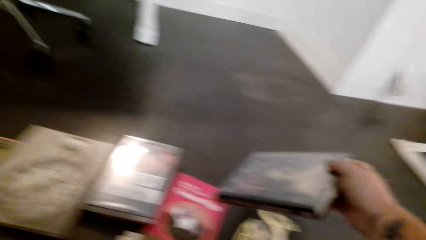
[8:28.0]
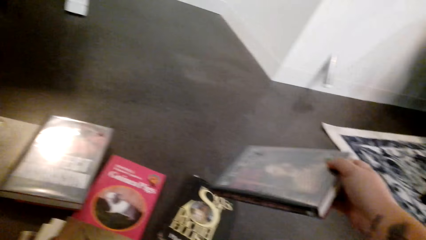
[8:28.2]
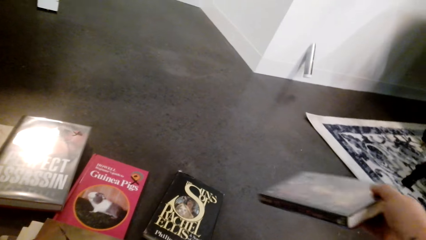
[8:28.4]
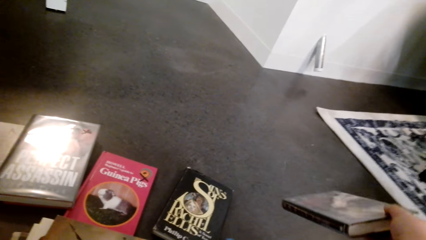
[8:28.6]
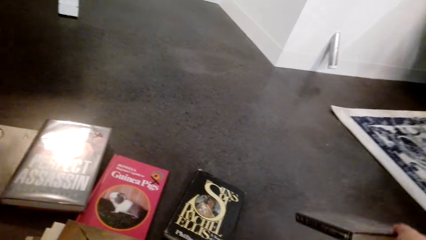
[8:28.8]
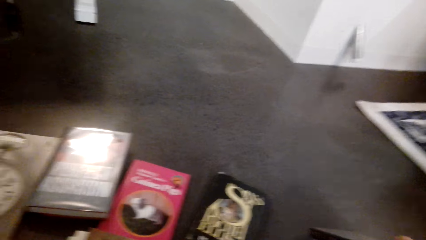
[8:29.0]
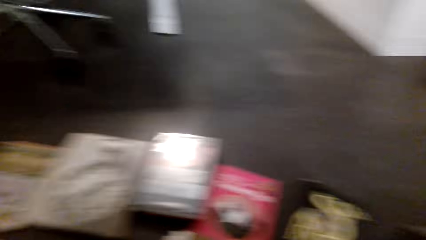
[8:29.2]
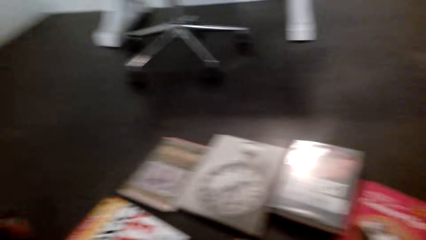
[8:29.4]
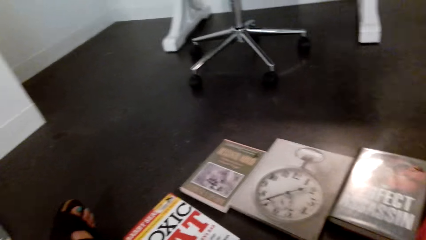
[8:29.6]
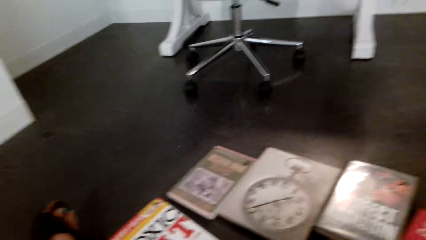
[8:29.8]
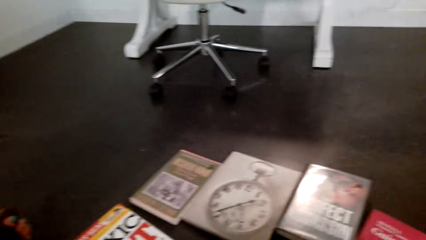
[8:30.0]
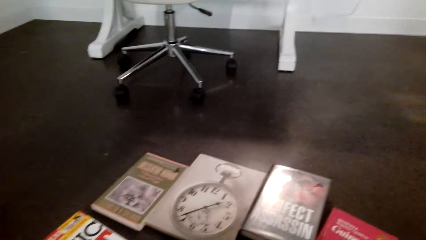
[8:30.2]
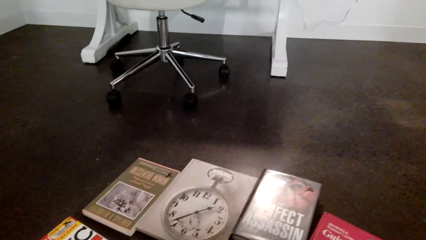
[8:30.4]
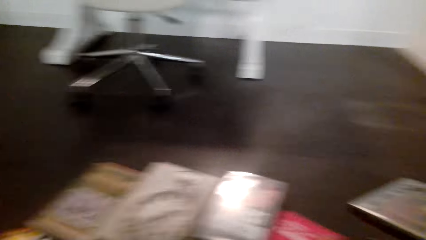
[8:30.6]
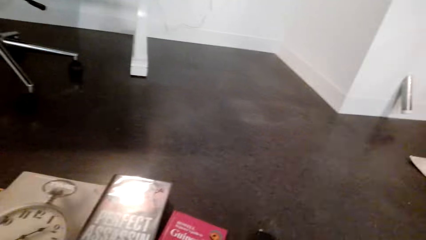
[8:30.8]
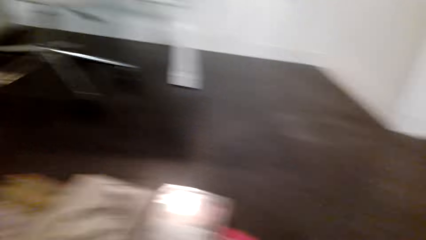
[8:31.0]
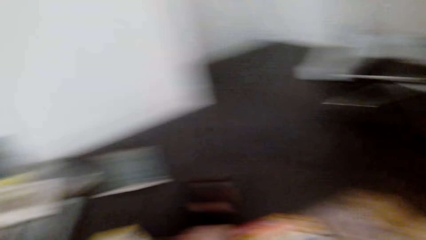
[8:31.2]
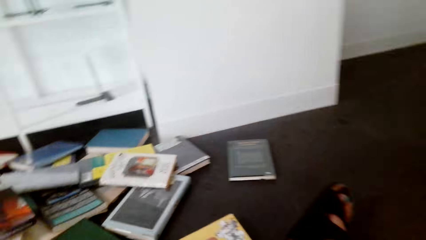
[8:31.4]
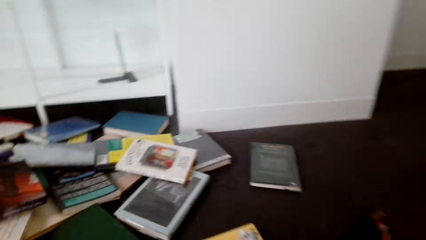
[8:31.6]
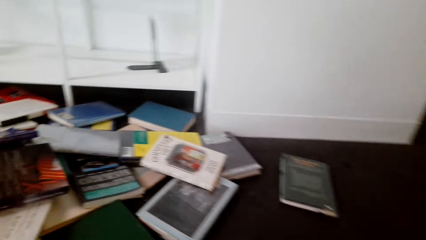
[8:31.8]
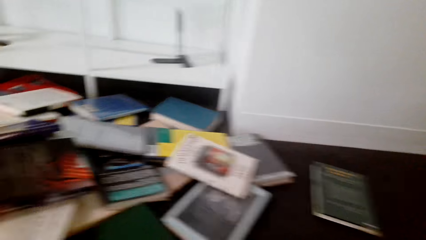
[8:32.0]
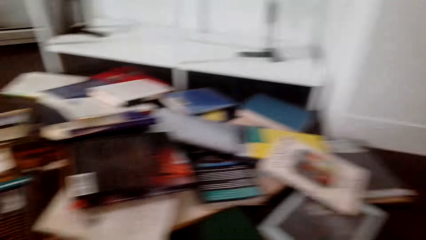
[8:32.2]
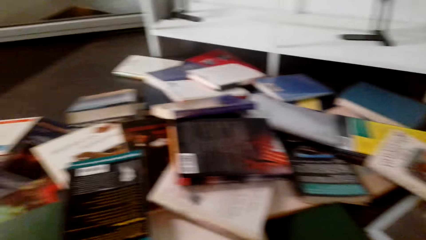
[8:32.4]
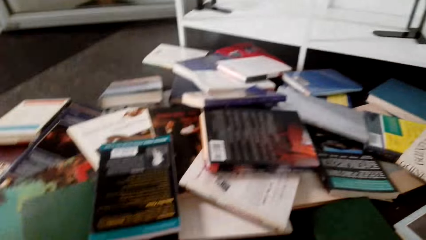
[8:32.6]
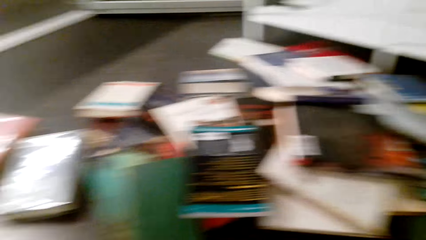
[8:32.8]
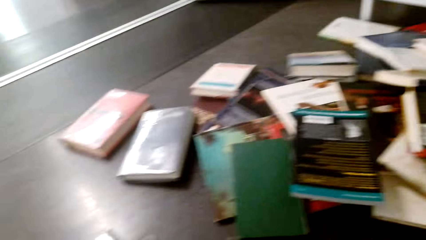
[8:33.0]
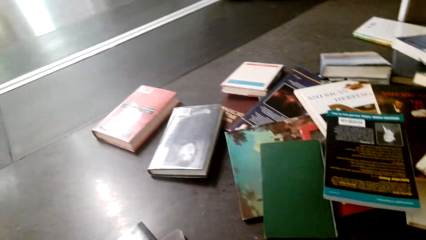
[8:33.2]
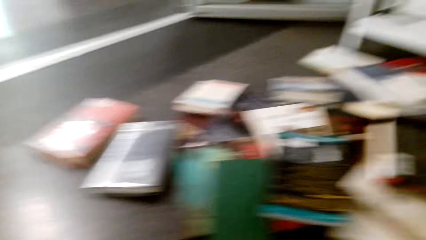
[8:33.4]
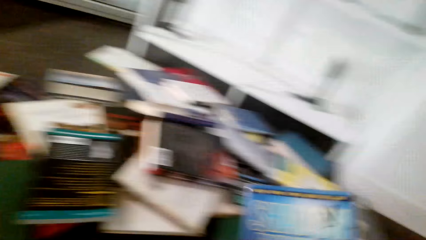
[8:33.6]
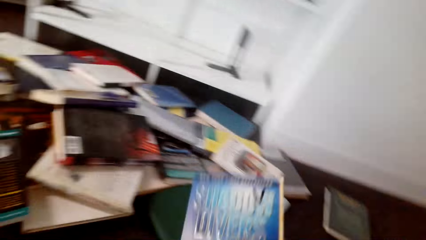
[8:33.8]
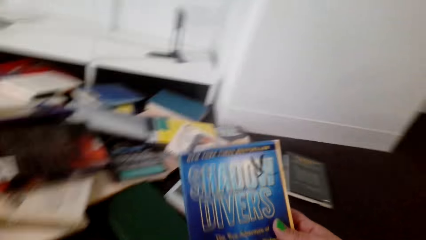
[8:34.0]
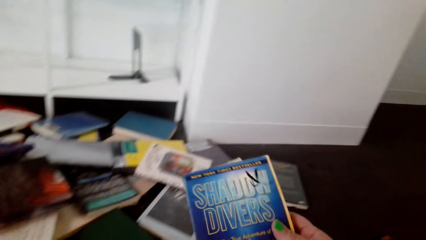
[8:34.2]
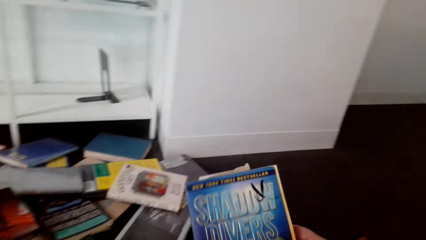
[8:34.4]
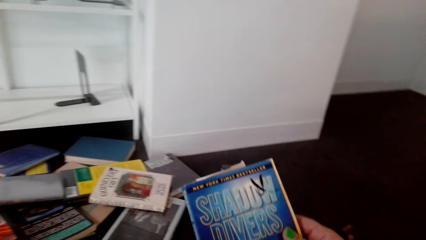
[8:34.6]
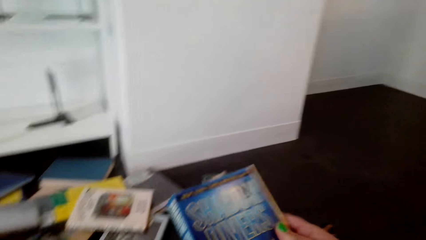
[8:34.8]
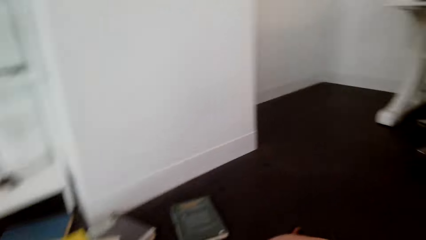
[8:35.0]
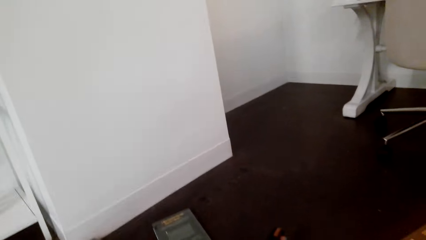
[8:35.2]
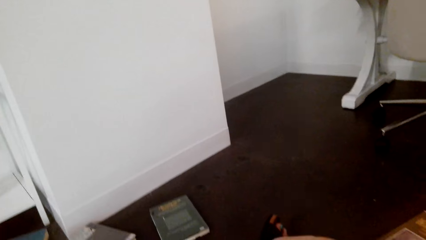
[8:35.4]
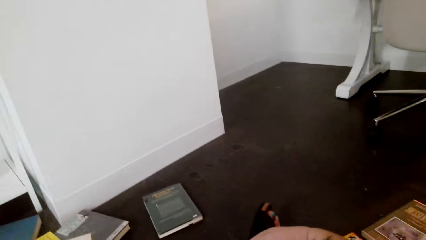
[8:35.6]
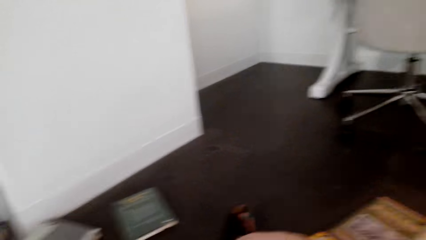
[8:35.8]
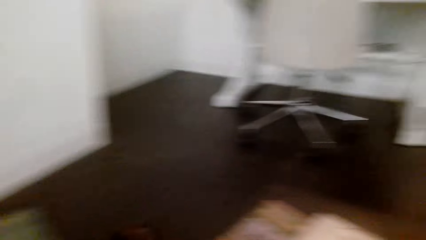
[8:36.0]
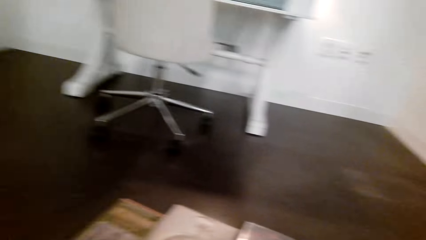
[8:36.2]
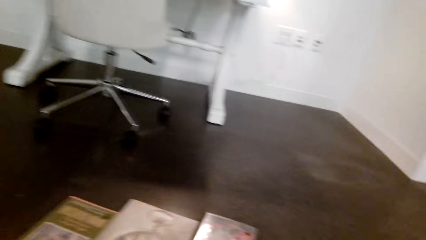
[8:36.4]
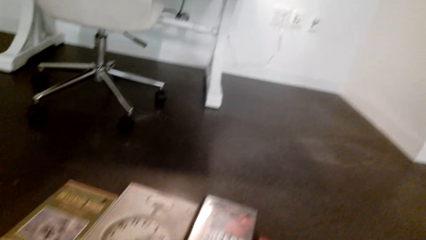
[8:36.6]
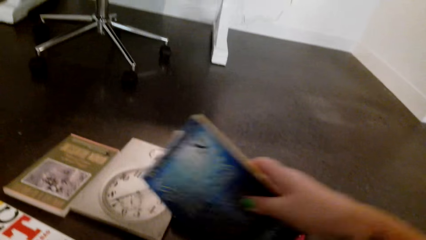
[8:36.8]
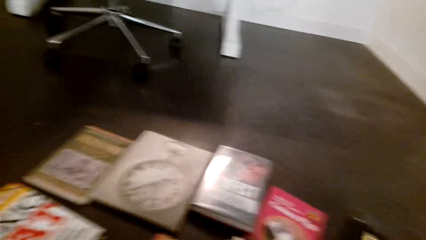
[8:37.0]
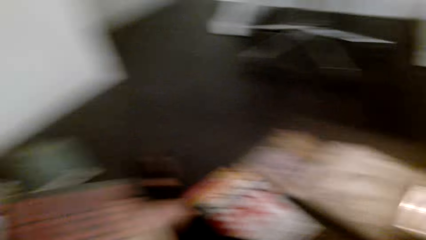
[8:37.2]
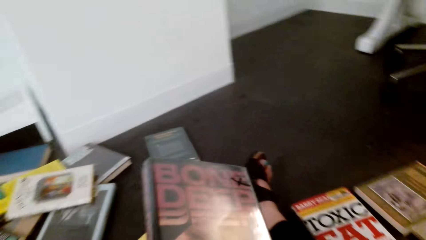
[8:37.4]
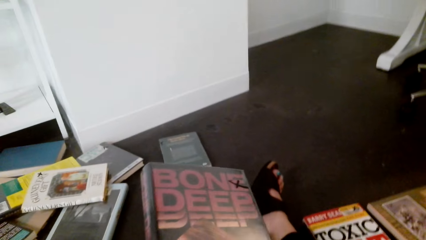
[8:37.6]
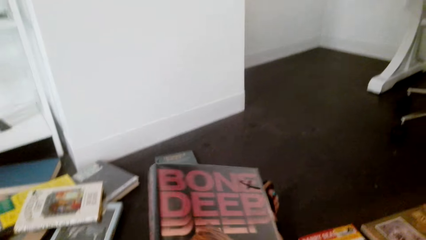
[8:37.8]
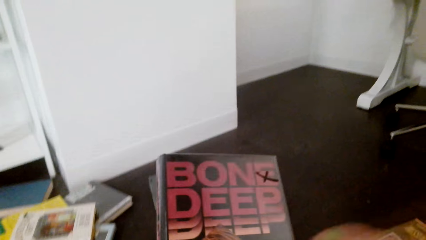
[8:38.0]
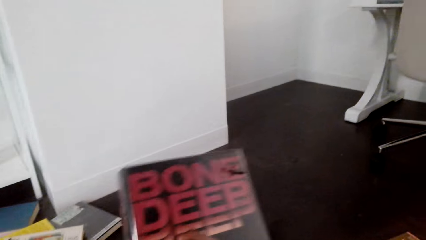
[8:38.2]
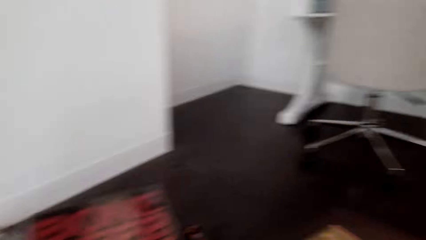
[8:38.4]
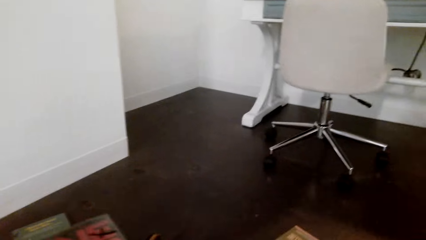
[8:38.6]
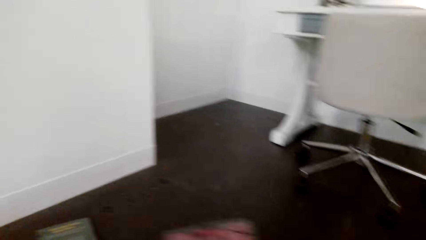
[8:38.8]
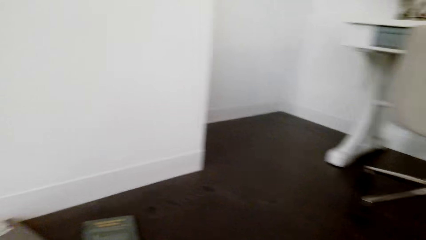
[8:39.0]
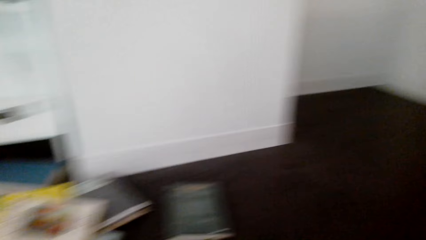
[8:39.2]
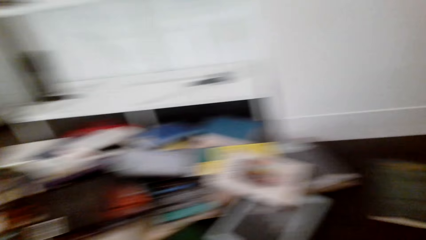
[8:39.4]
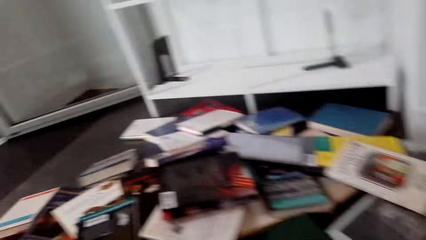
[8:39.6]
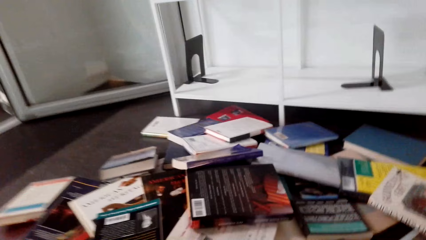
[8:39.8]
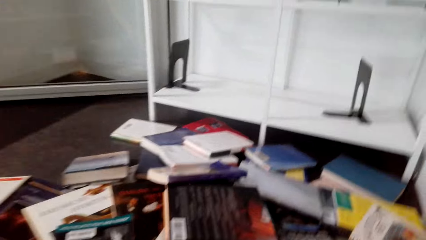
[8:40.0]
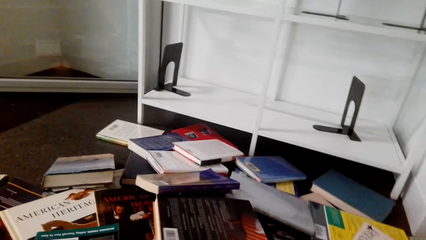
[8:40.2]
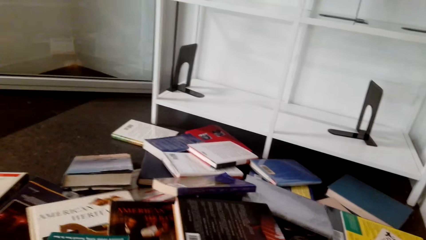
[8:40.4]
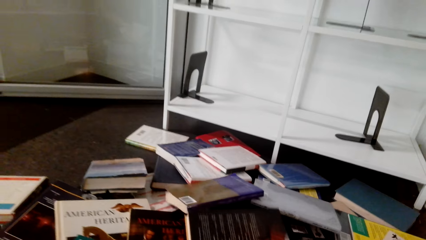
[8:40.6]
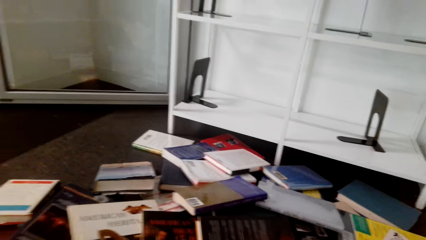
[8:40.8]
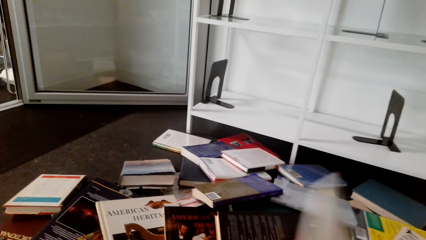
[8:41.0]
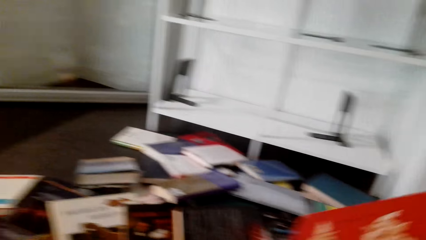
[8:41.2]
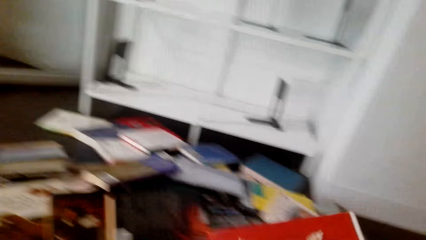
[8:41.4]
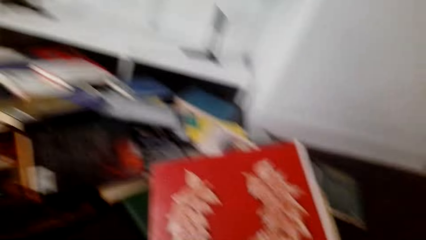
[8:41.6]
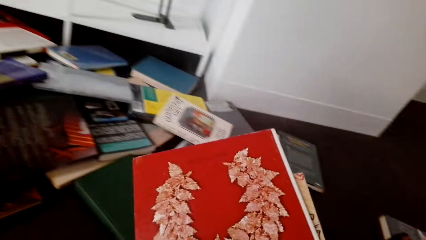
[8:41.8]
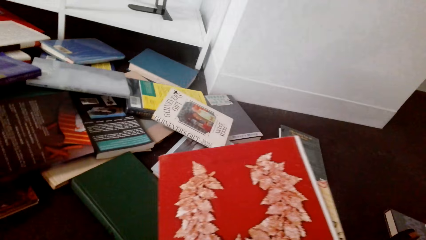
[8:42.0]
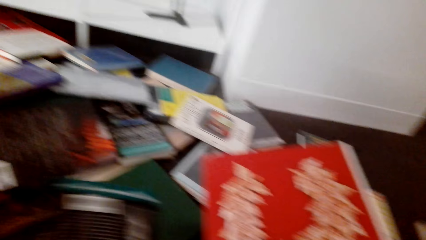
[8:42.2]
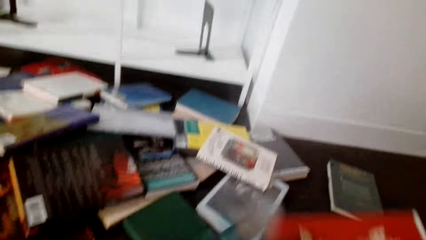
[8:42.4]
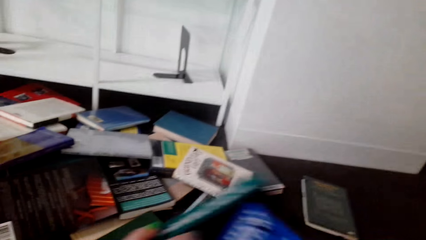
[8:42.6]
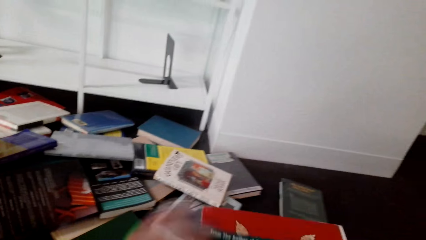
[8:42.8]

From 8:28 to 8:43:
The camera wearer places the book on a floor. They lift the book. They place the book on the floor. They lift the book. They look at the books.
